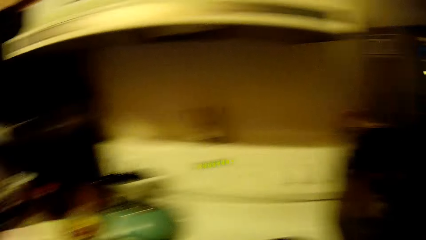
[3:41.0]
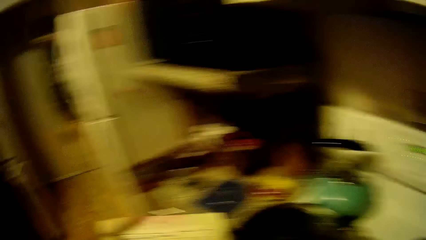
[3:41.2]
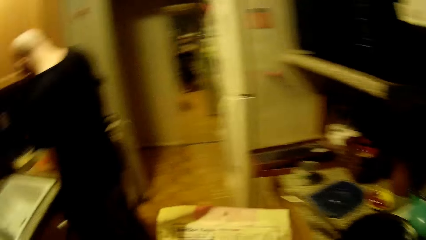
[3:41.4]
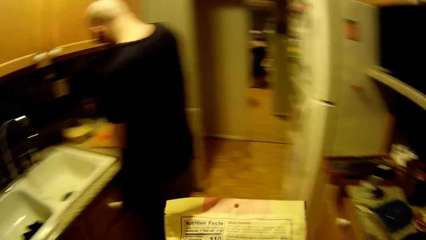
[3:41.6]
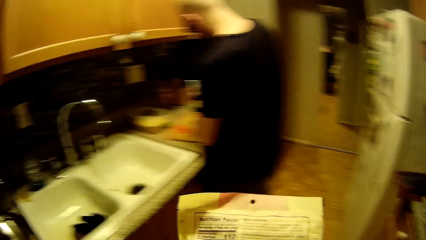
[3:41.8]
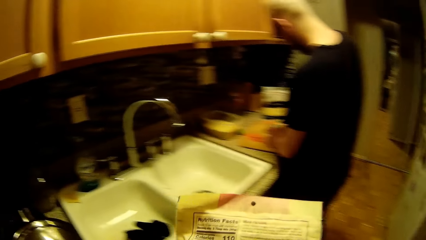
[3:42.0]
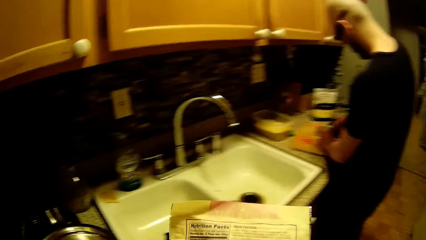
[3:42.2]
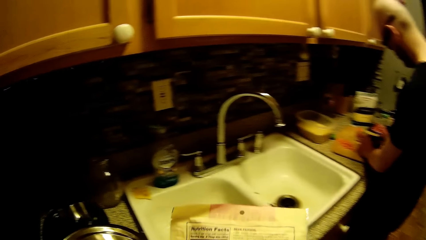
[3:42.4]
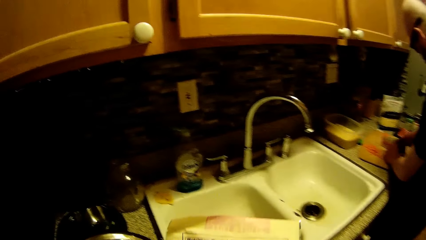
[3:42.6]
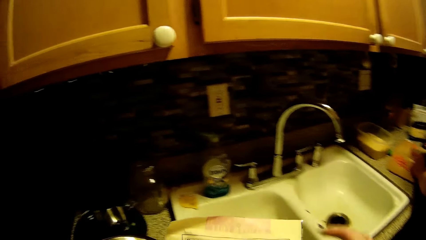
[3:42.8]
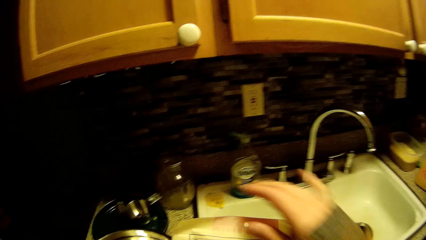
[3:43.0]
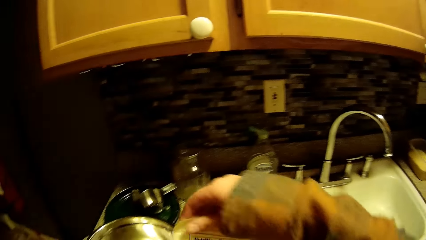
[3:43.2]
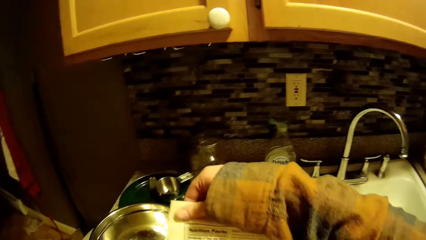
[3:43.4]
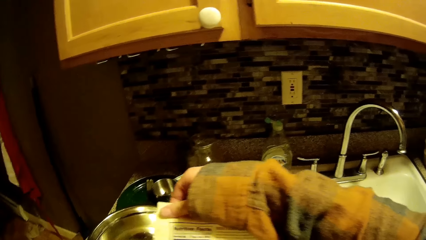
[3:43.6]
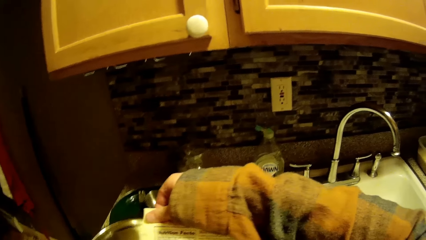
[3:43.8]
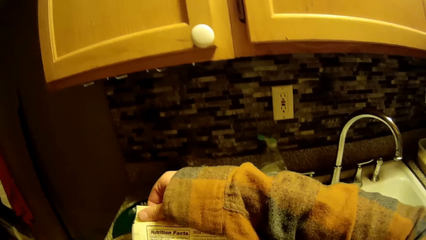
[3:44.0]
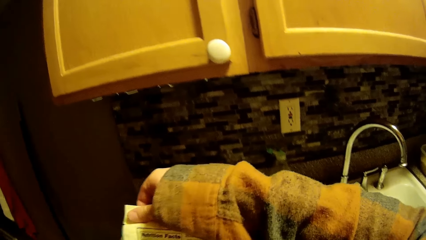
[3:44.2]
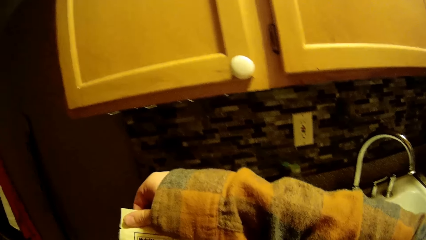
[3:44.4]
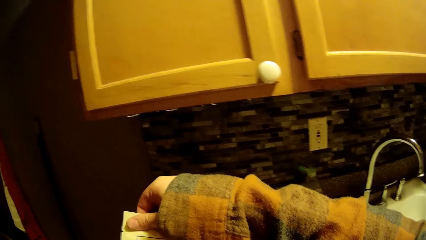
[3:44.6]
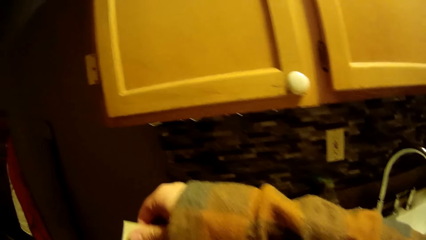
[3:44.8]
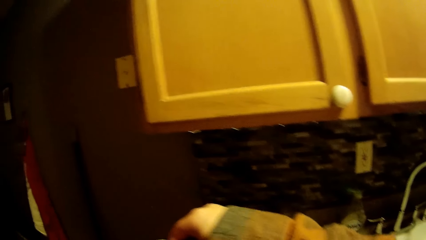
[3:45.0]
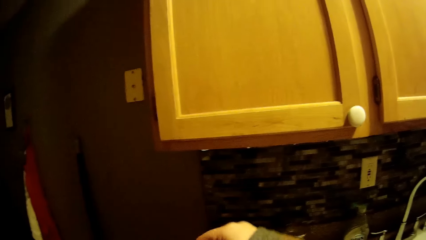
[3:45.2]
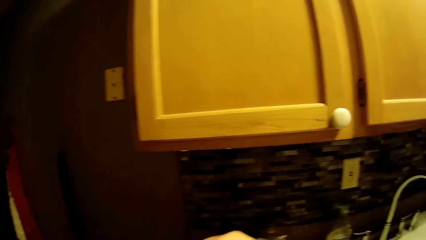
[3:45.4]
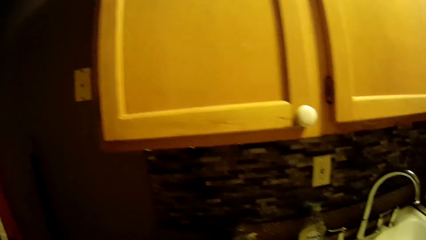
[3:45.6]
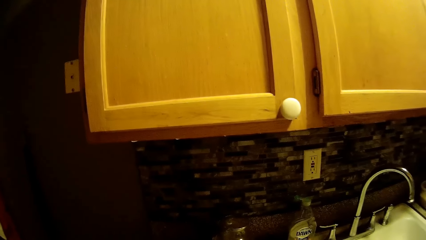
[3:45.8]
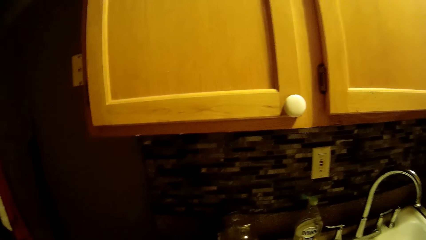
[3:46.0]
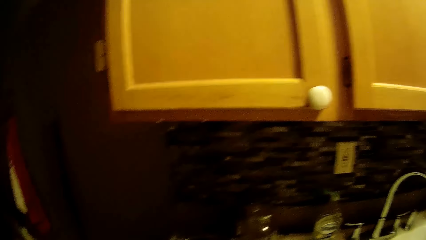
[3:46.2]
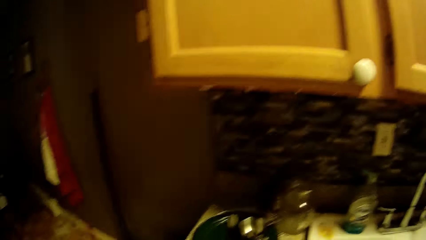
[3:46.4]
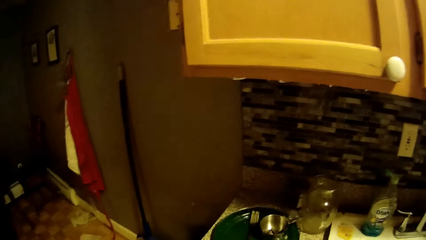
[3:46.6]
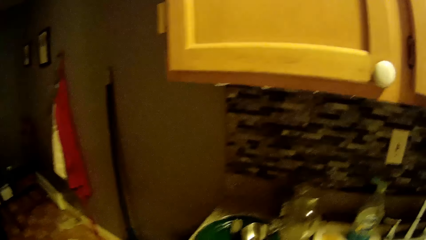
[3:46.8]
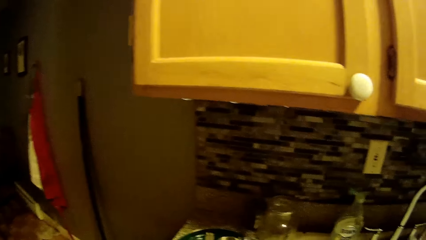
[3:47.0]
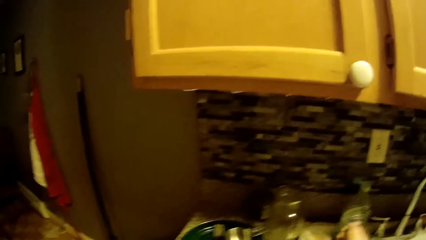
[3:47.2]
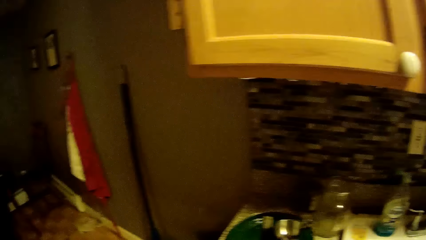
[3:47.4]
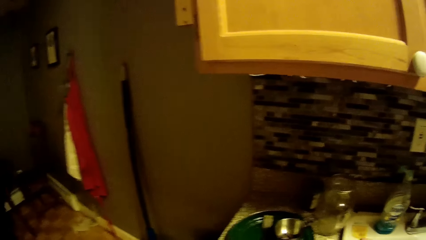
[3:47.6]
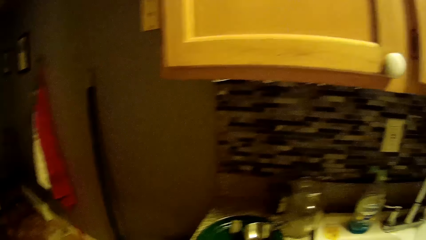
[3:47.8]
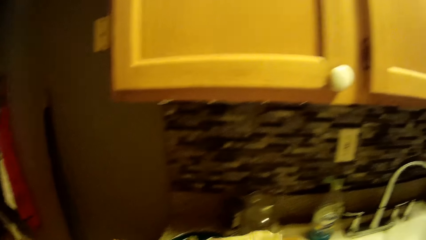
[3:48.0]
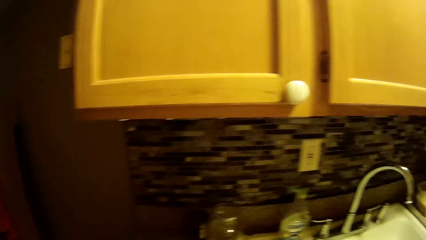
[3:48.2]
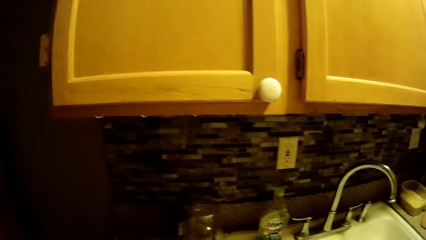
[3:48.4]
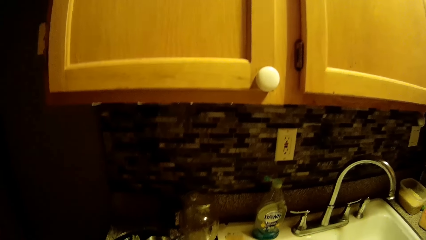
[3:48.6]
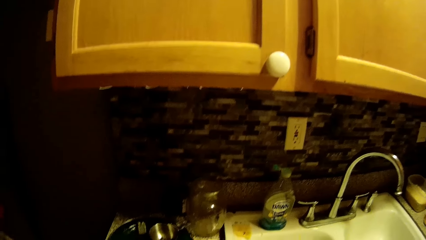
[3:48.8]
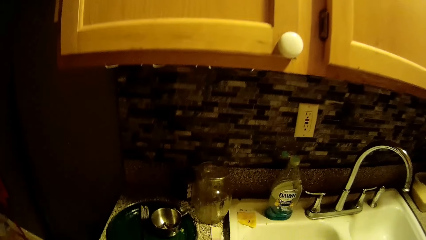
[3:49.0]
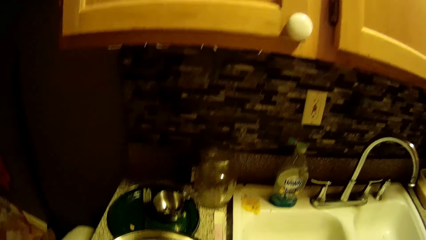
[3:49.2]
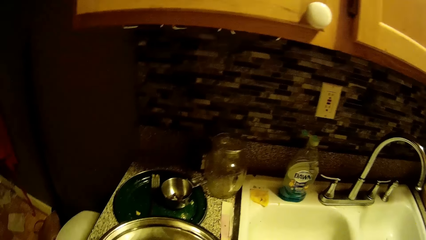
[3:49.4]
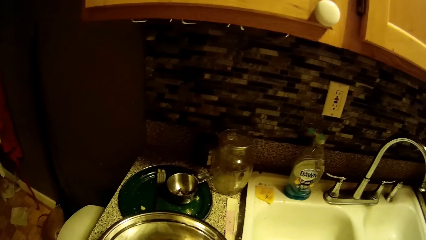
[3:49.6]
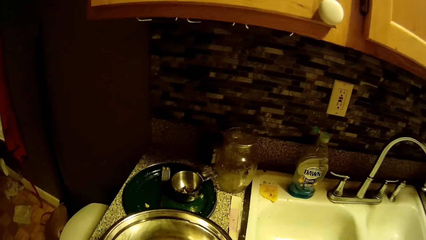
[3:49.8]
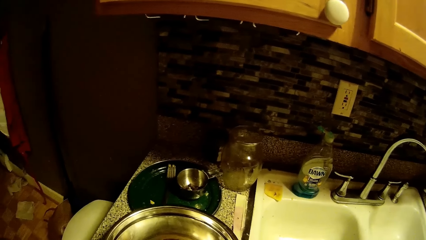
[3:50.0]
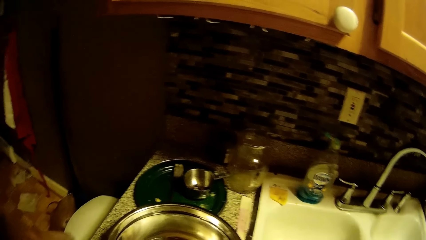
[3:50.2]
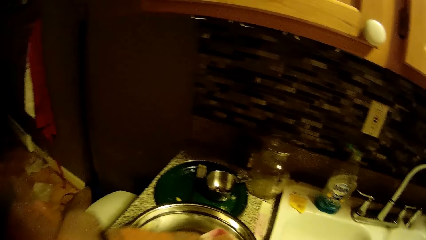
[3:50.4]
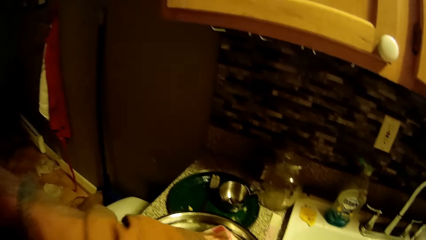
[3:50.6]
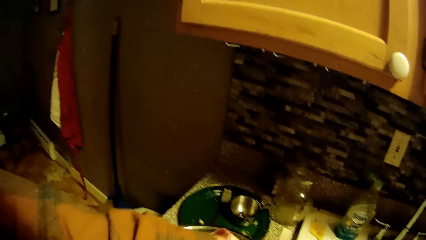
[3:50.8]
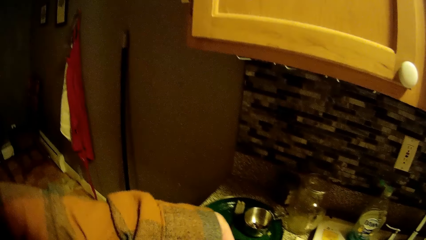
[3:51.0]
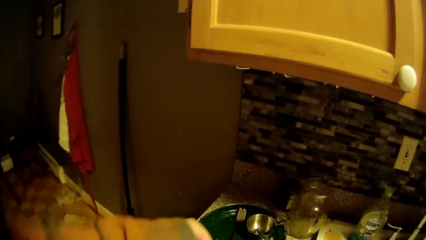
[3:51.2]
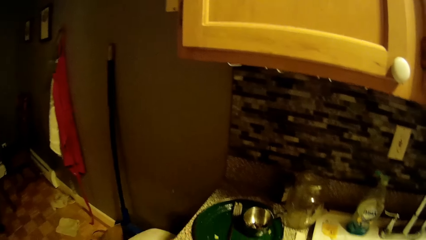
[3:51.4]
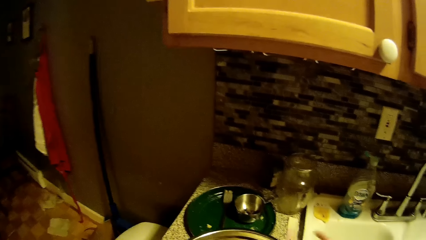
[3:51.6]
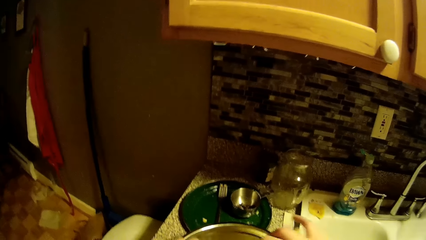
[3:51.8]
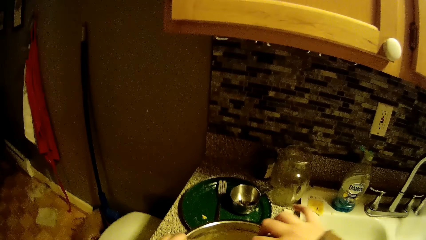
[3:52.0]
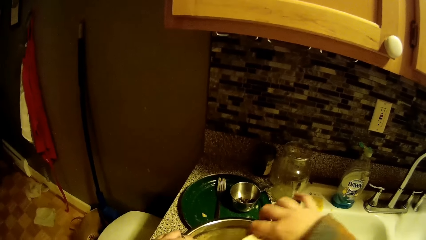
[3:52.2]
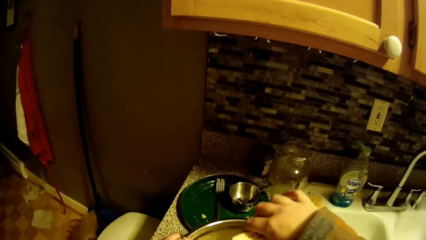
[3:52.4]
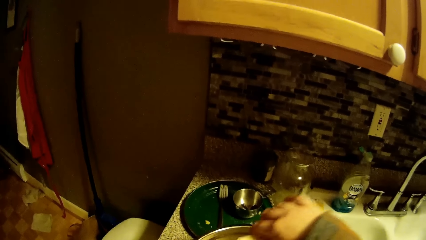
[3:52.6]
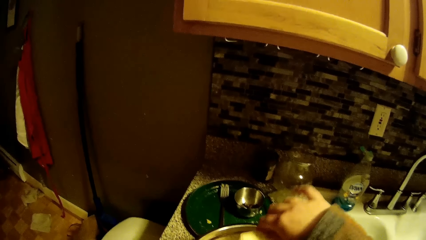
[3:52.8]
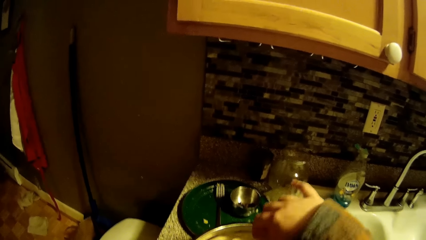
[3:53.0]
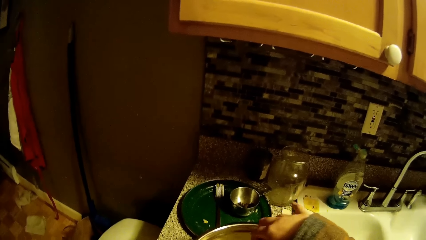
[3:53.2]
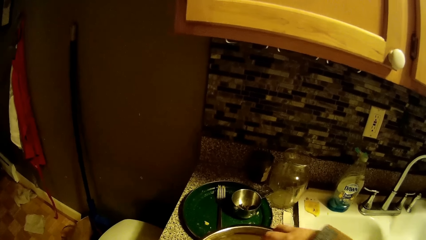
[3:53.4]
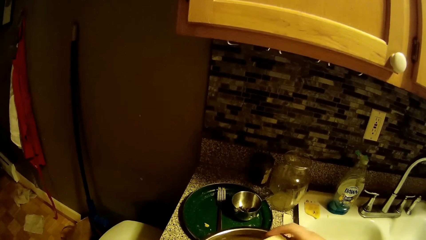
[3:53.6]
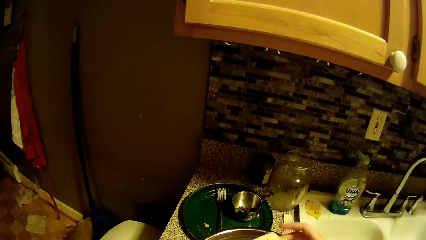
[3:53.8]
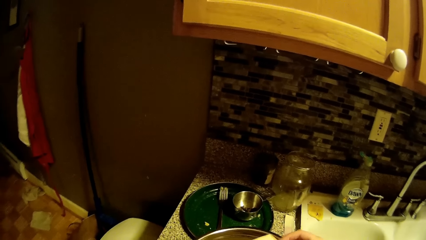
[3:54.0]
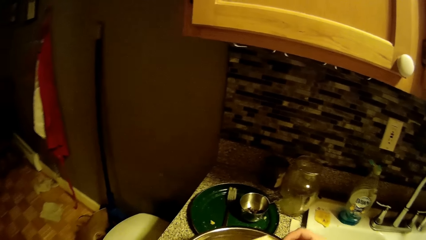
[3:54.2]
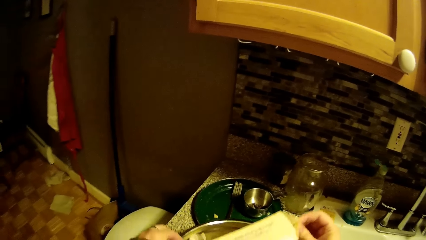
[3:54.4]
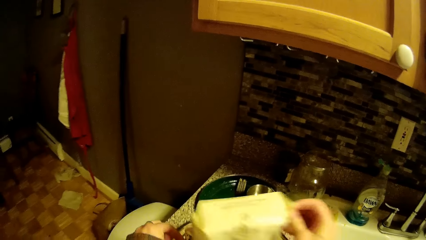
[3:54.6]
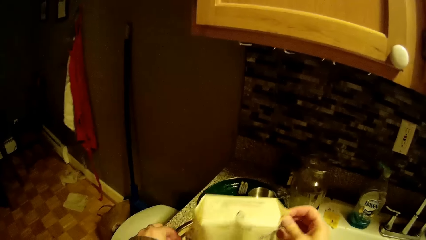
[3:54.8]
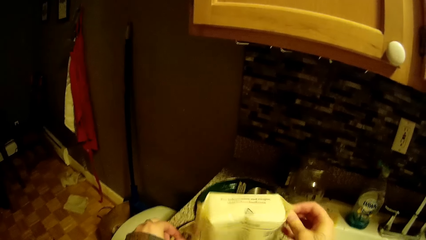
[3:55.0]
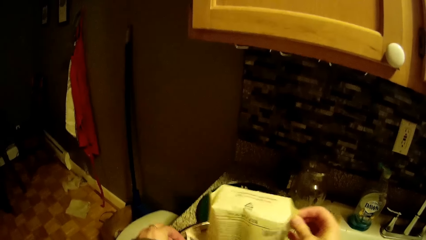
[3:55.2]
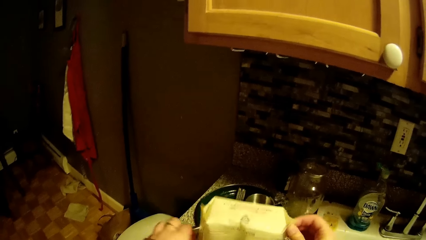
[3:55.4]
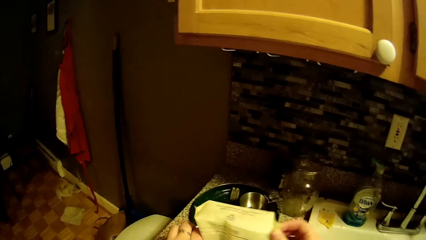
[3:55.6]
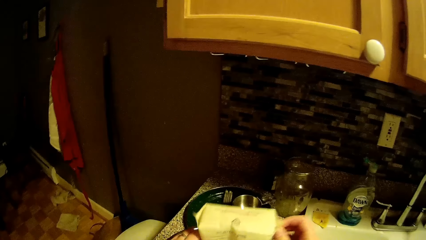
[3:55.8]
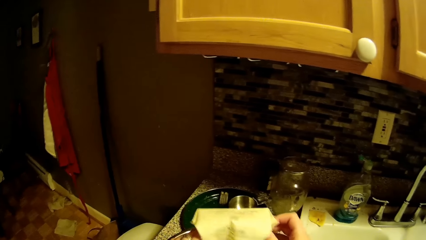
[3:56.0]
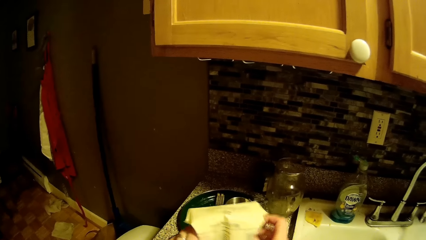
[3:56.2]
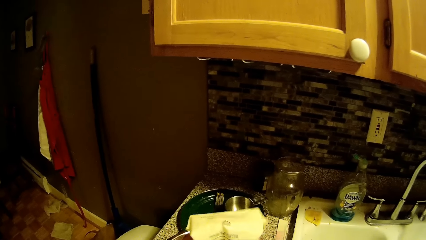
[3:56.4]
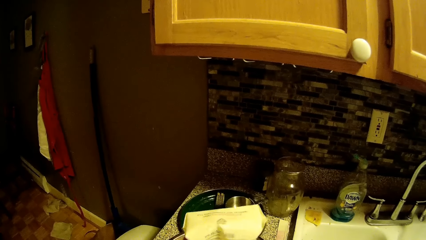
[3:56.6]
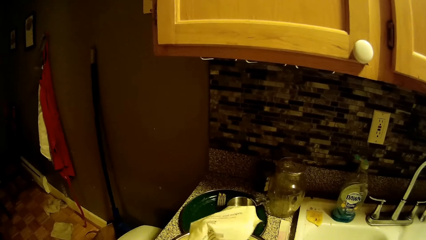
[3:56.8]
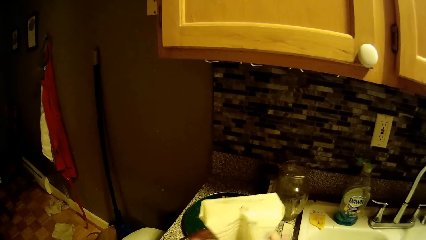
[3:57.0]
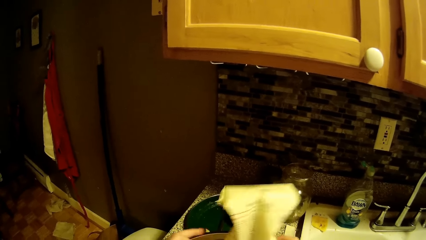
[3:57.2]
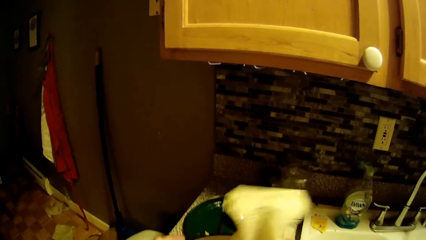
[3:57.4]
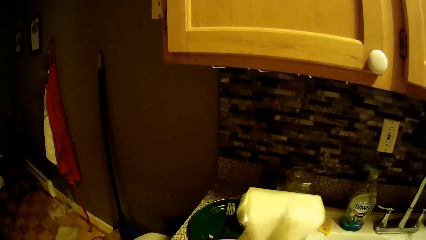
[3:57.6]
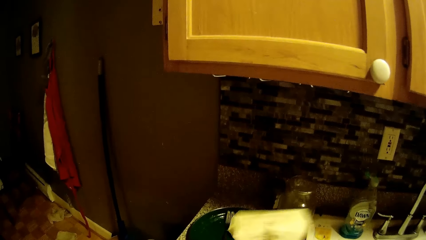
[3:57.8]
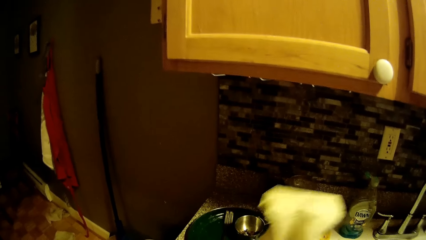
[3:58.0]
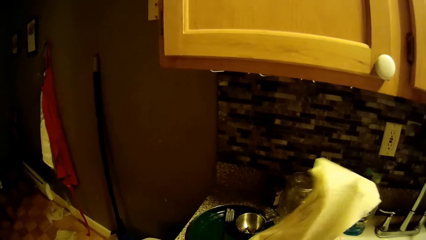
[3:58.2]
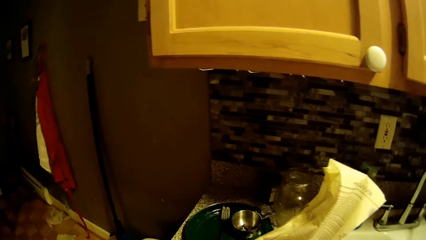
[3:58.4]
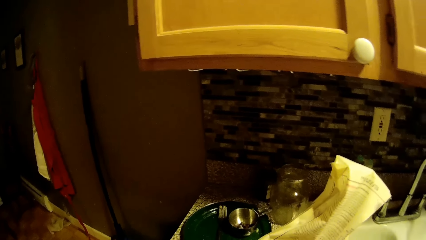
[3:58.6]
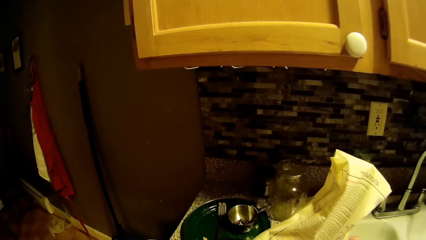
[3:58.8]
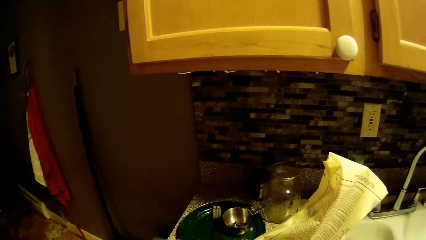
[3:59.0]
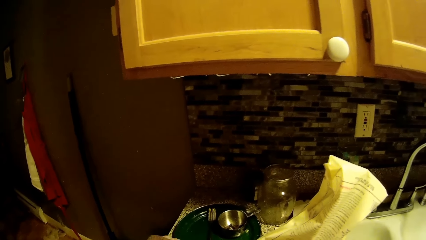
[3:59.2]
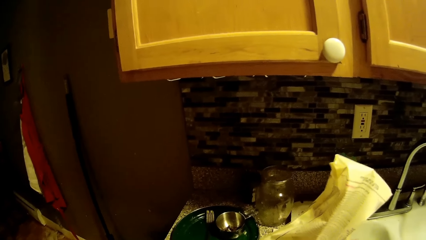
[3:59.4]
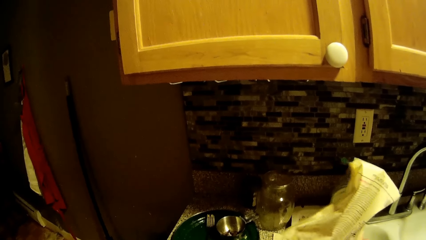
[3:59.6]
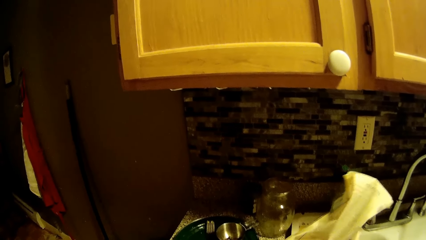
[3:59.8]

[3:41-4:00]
The camera wearer opens a food pouch. They pour cereal from the nylon pack into the plate. They drop the food pouch on the table.
